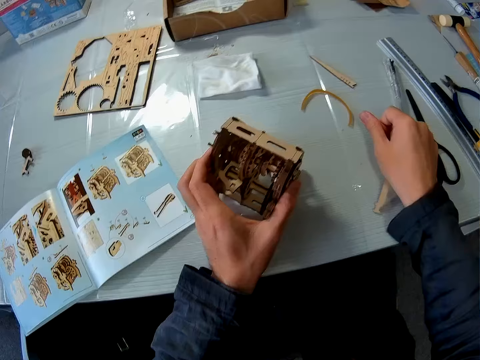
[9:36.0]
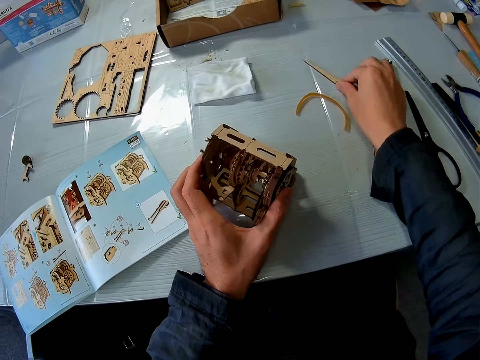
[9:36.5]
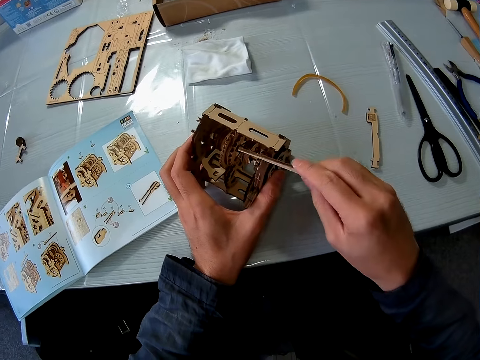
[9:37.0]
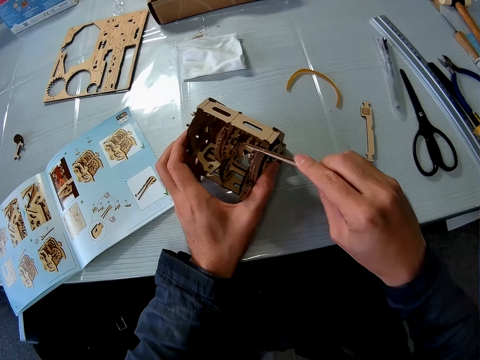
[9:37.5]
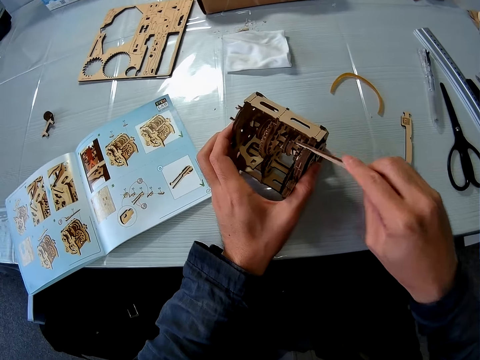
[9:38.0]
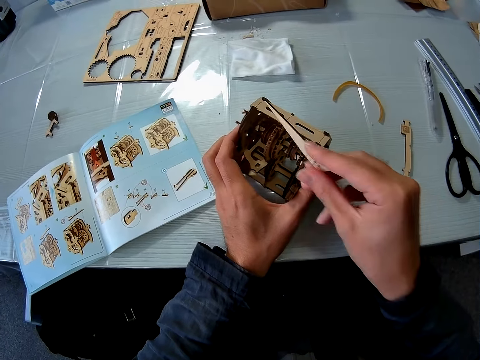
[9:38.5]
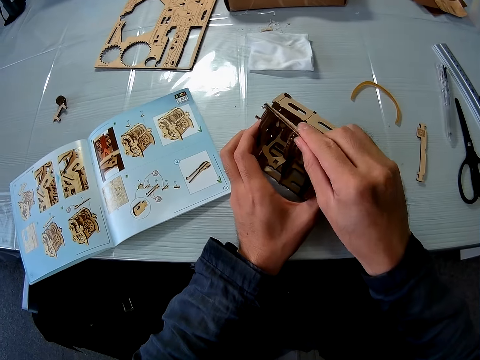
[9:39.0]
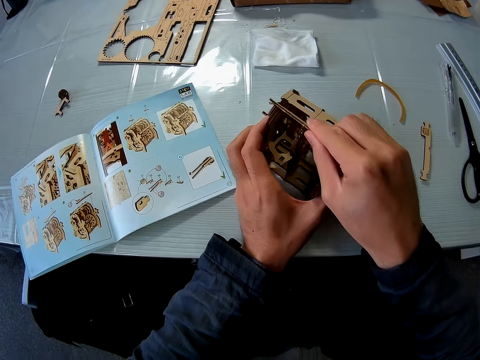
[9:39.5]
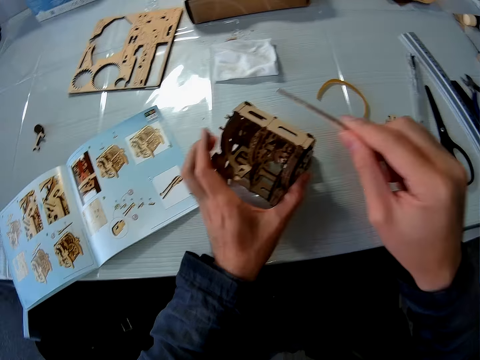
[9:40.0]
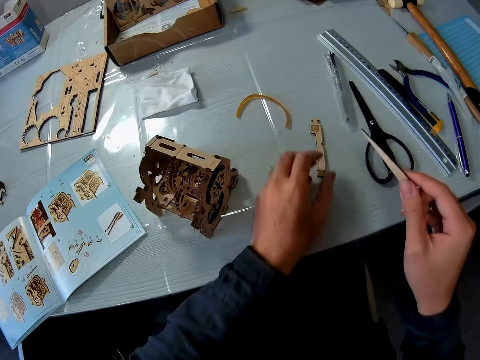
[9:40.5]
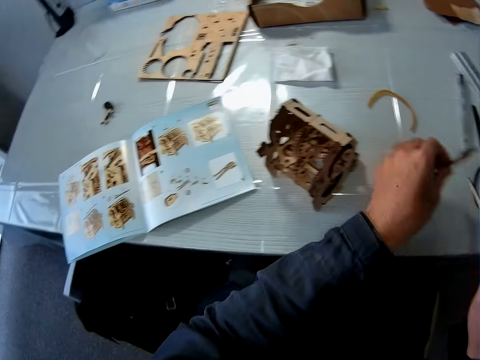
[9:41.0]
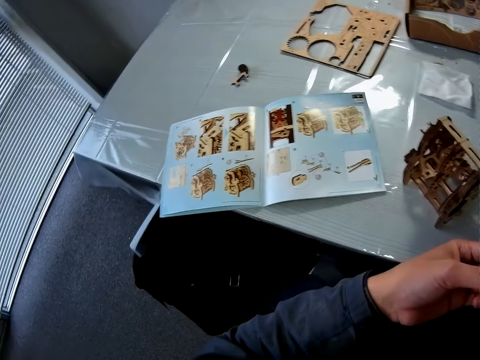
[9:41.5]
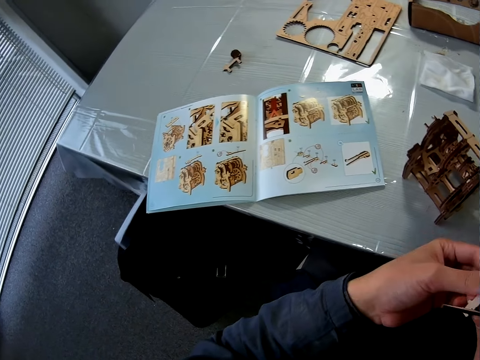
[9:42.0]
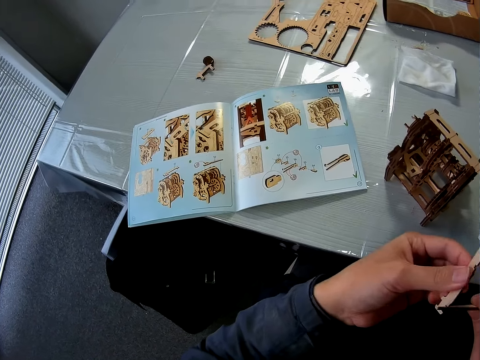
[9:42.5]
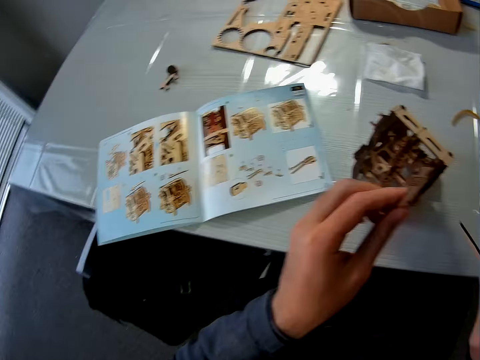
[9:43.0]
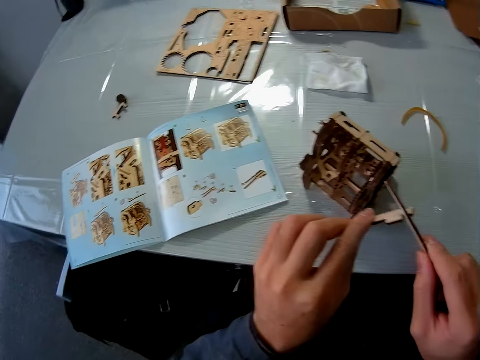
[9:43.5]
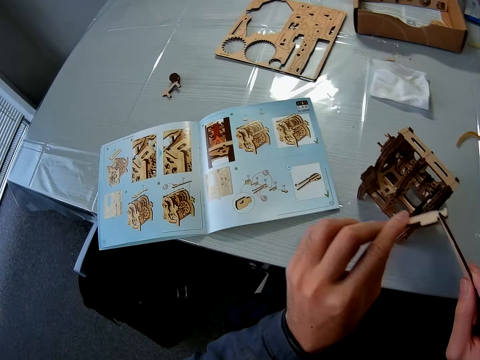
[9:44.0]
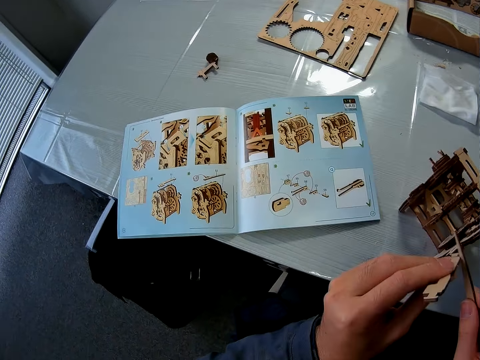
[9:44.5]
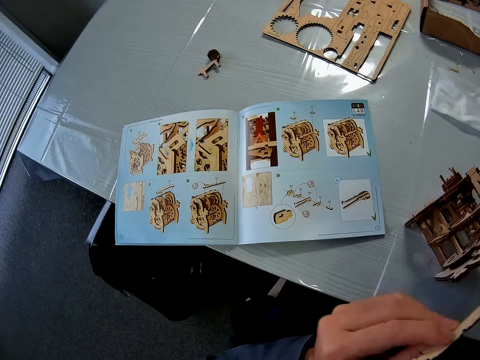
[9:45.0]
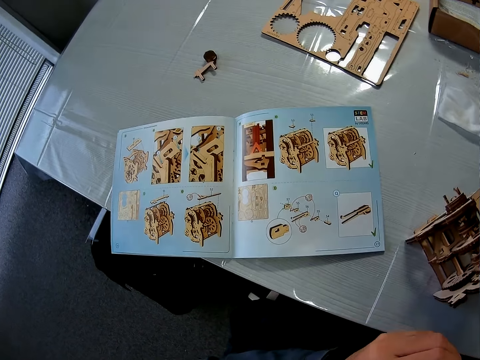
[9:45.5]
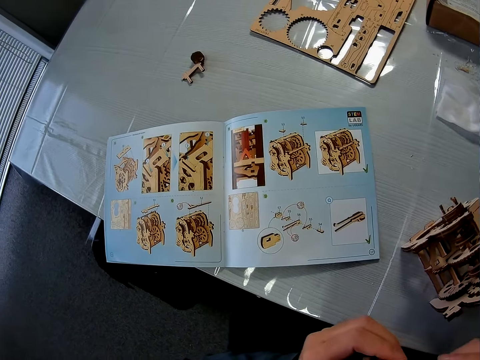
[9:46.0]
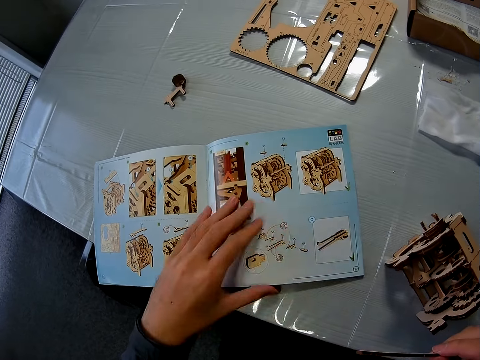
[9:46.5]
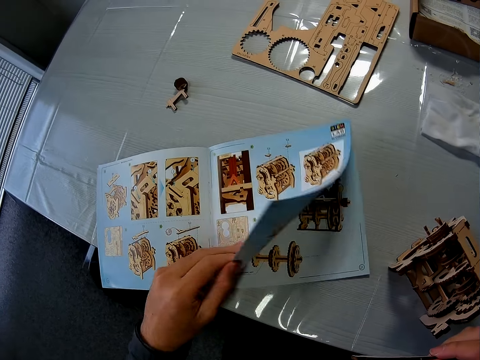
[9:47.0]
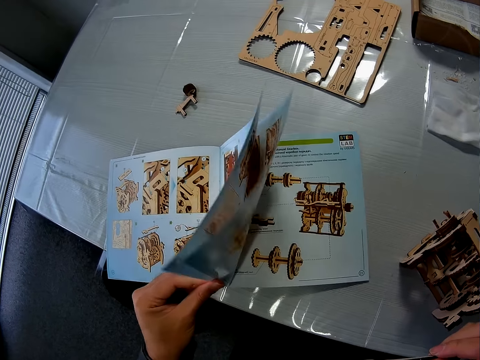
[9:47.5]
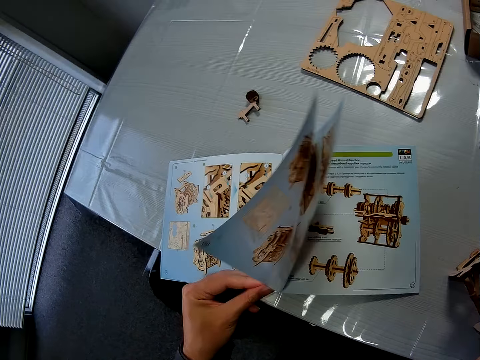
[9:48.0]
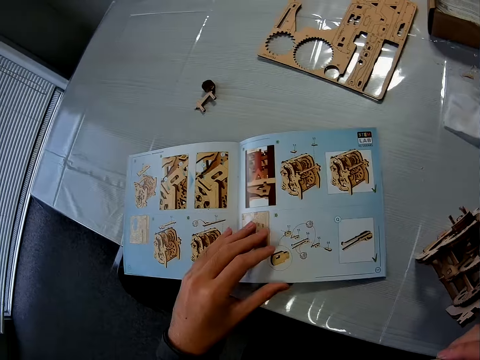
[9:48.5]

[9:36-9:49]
The camera wearer places the piece on the table. They pick up a wood file on the table. They pick up another wooden piece from the table with the right hand. They file the wooden mechanical model with the wood file. They rub the piece on some edges of the wooden engine kit. They pick up the other piece from the table with the left hand. They file the wood piece with the wood file. They rub edges of the two pieces in both hands together. They hold both pieces in the right hand. They open the crafting guide book pages on the table with the left hand.

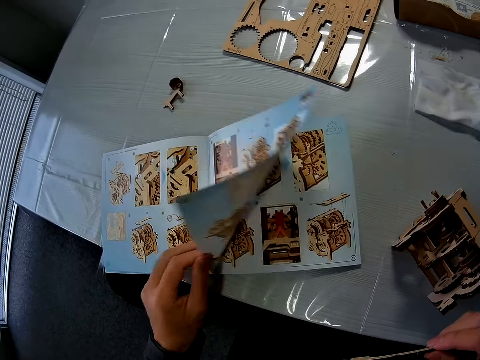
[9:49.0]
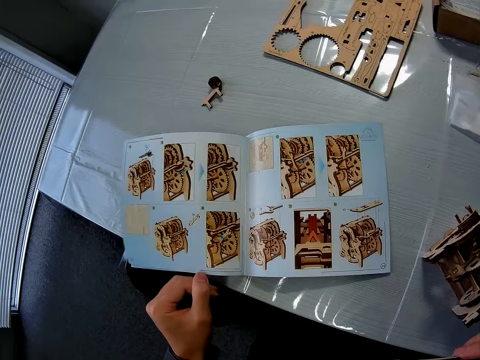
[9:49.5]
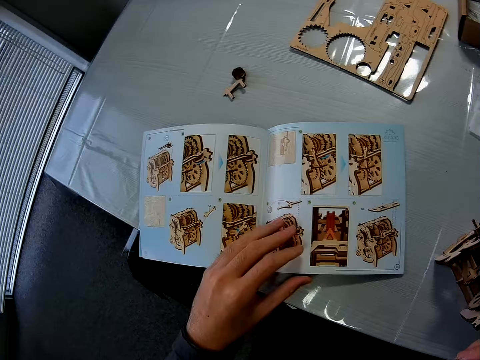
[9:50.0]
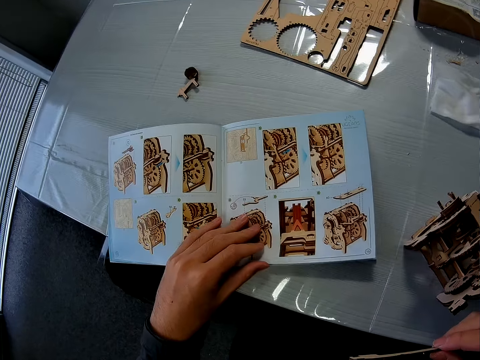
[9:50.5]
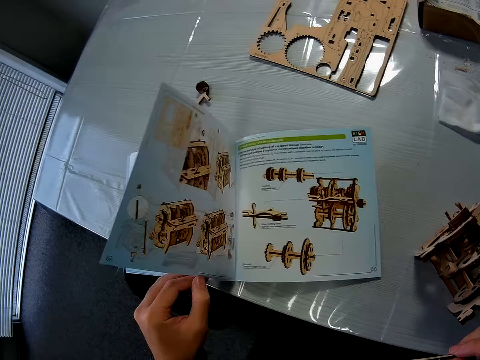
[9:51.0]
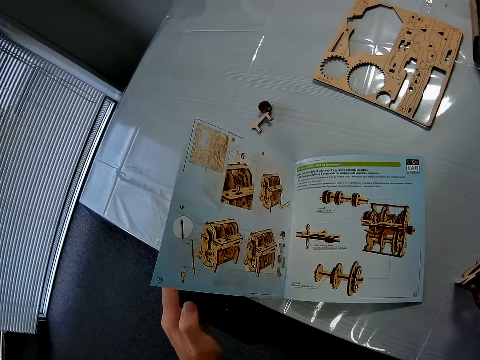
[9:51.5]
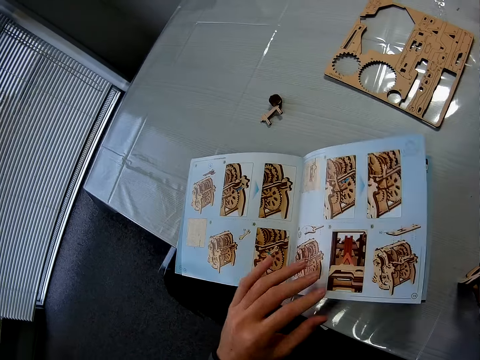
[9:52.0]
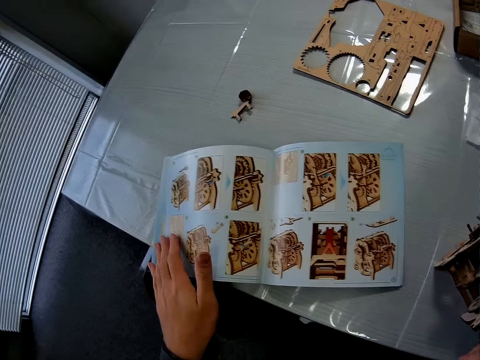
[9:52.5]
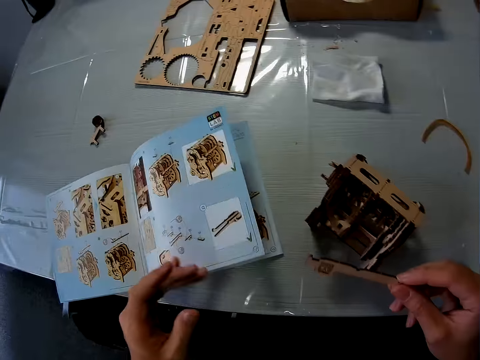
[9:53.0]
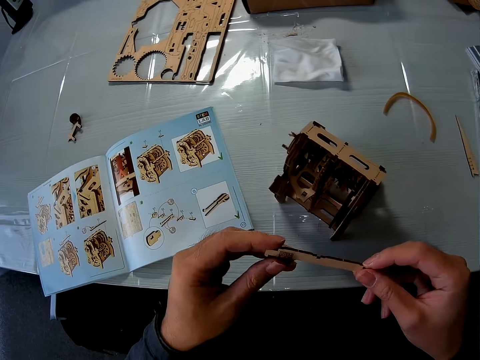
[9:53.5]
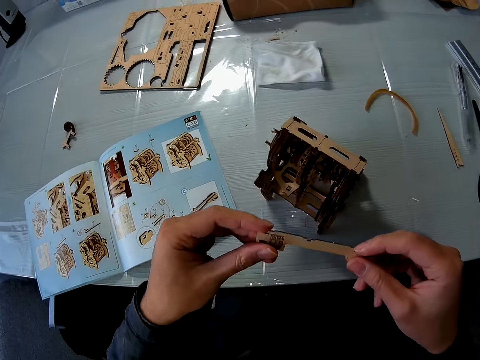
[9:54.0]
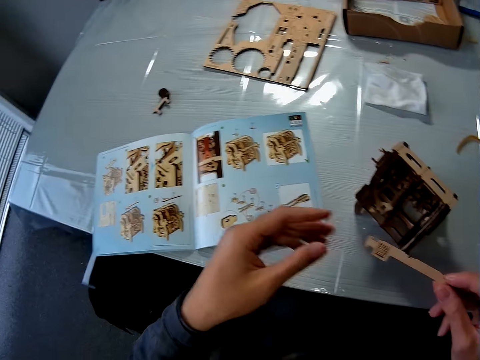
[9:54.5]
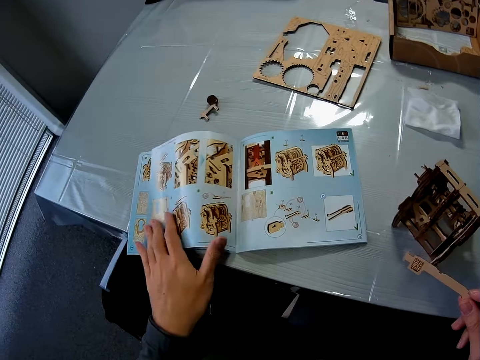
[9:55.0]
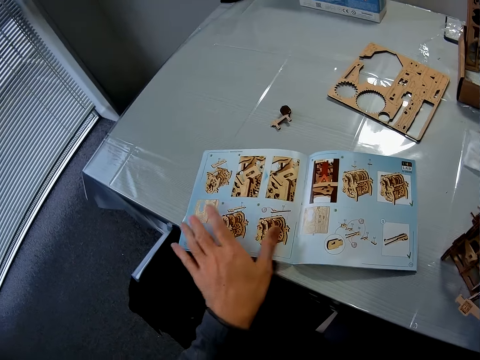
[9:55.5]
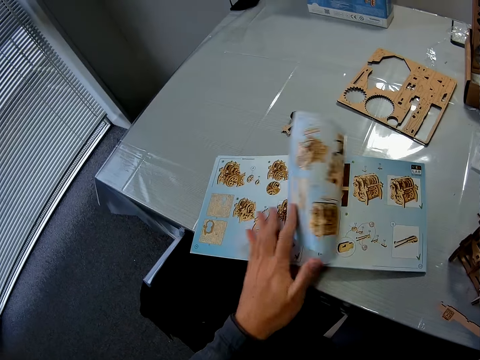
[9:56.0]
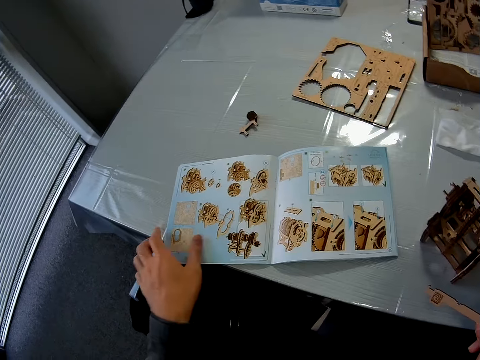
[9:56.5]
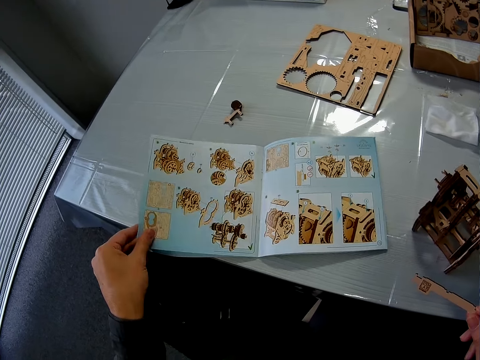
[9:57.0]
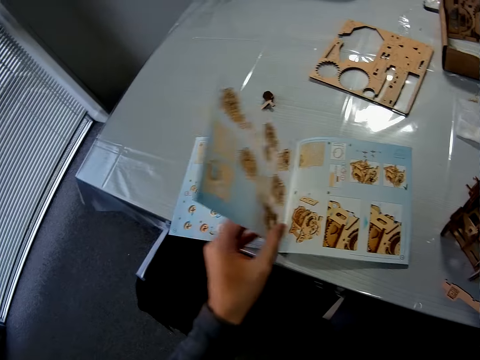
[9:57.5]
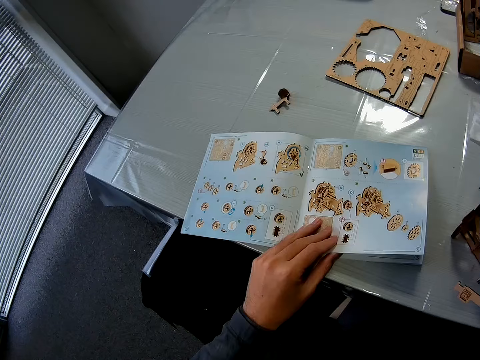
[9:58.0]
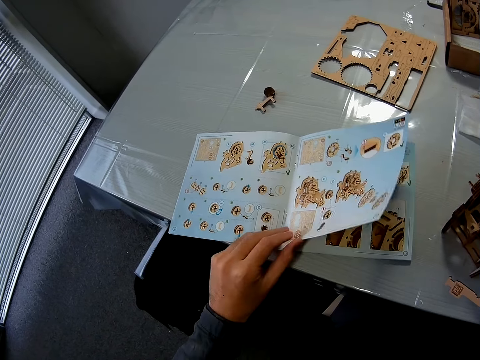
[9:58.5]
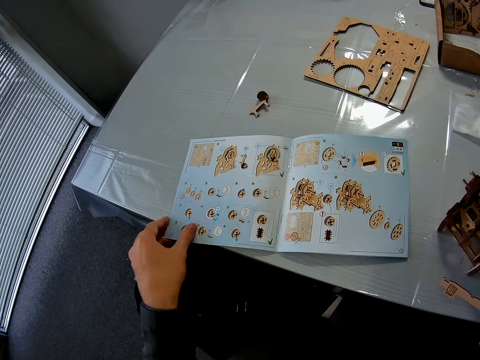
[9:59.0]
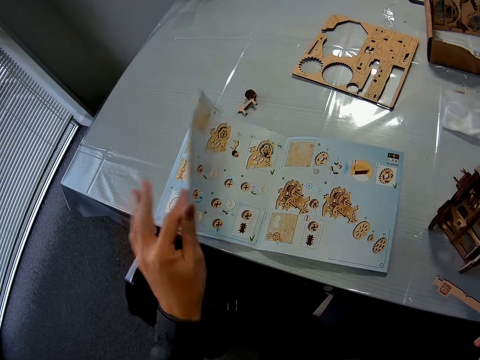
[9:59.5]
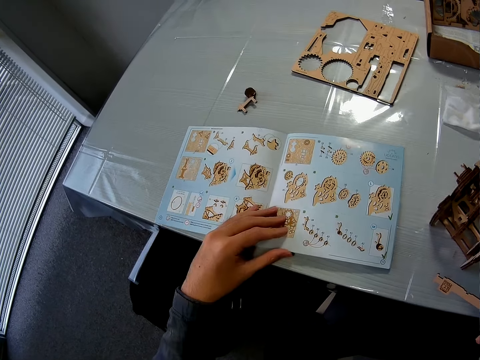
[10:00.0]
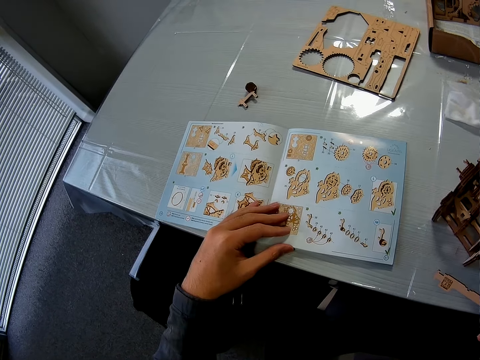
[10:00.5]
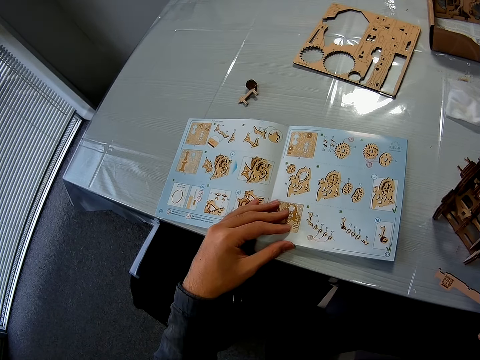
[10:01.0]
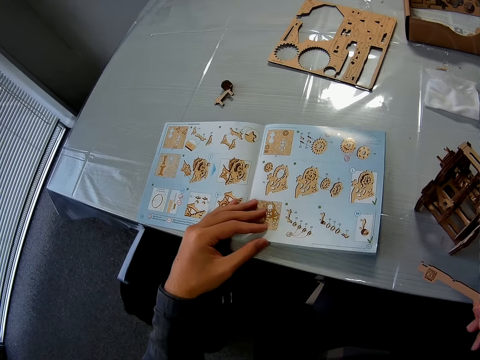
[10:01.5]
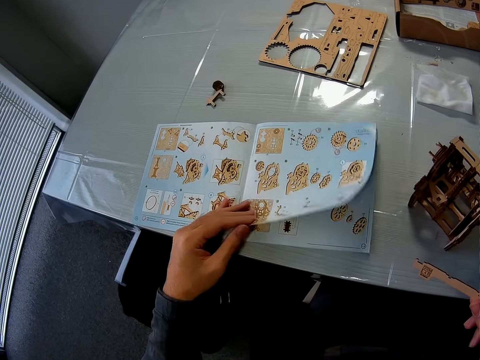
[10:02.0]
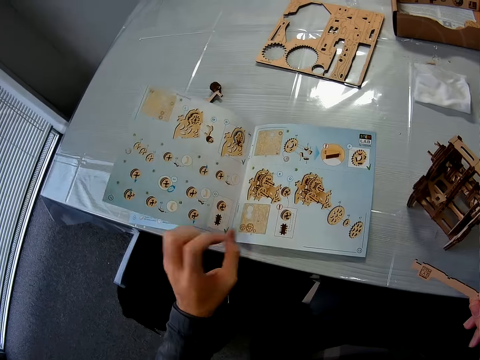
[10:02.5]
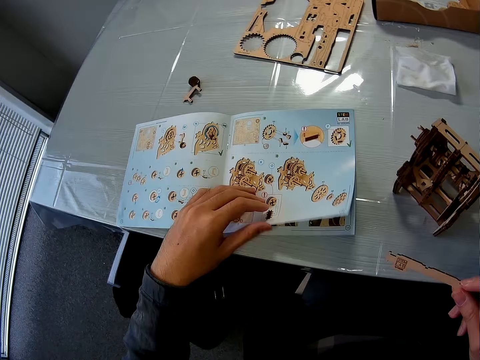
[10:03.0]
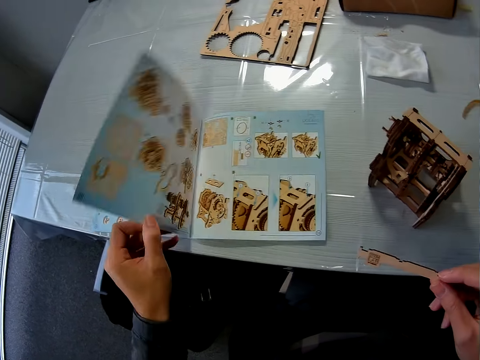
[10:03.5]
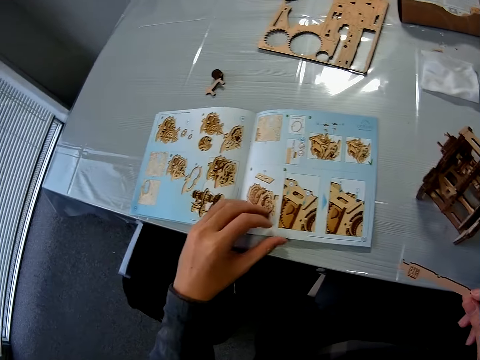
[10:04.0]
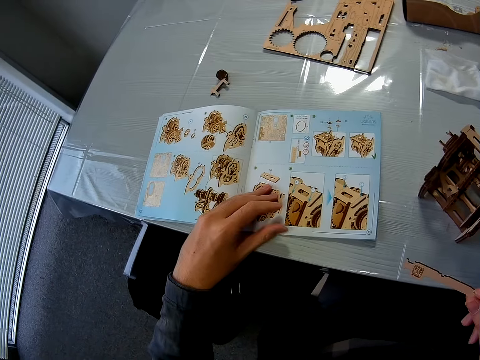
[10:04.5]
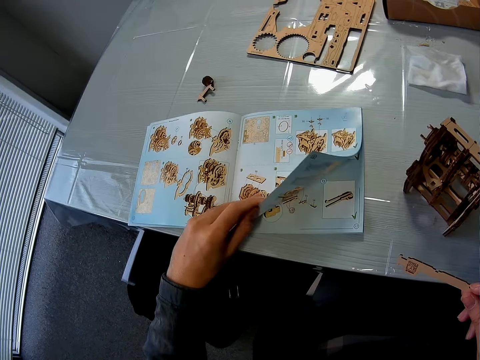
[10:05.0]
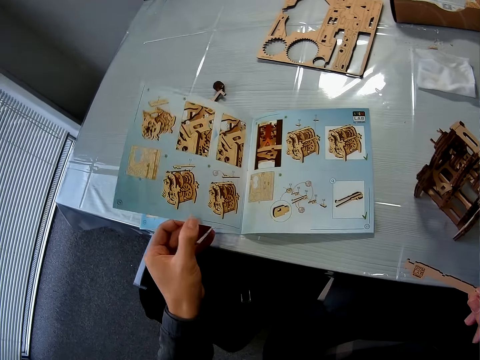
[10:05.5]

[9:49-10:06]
The camera wearer turns another page in the book on the table. They turn the page in the book on the table. They hold the crafting piece in the right hand with both hands. They open the crafting guide book pages on the table with the left hand. They turn another page in the book on the table. They do it again. They turn back the page in the book on the table repeatedly.
